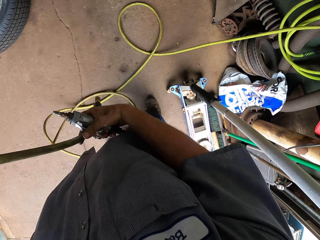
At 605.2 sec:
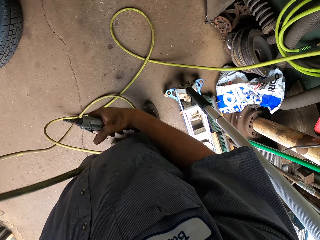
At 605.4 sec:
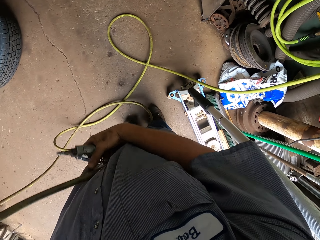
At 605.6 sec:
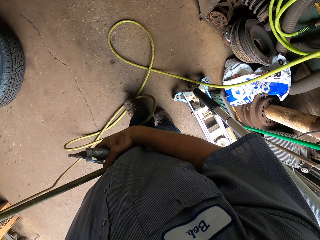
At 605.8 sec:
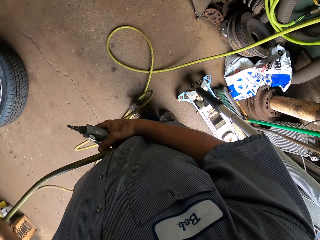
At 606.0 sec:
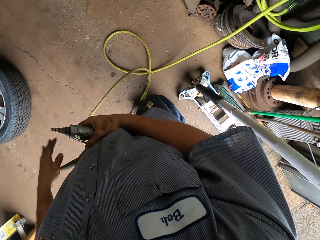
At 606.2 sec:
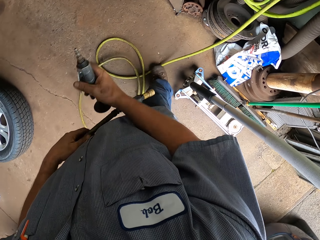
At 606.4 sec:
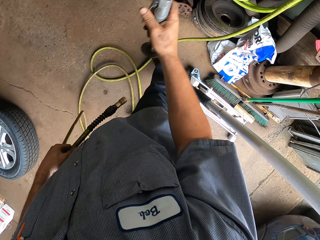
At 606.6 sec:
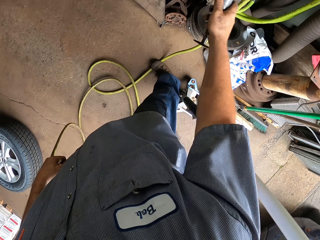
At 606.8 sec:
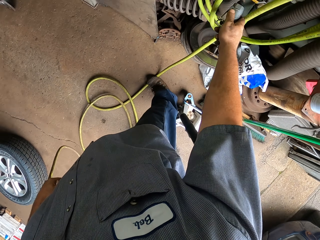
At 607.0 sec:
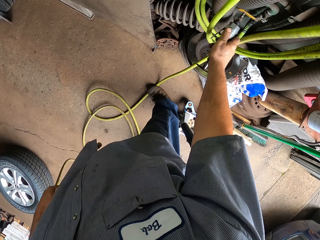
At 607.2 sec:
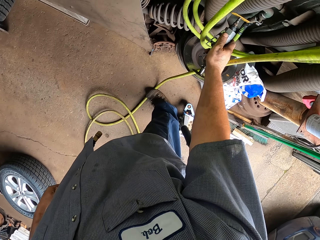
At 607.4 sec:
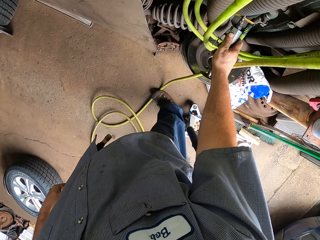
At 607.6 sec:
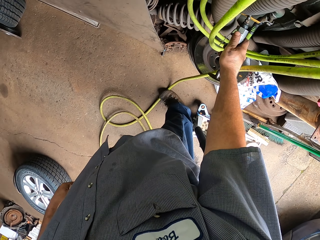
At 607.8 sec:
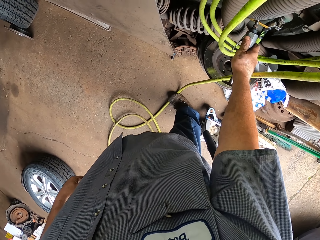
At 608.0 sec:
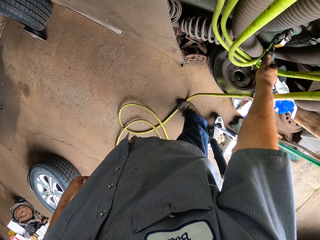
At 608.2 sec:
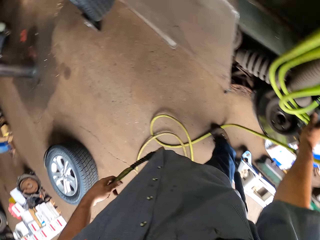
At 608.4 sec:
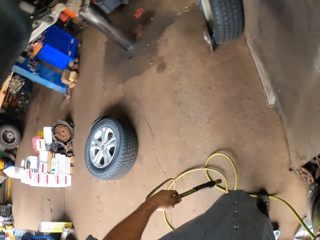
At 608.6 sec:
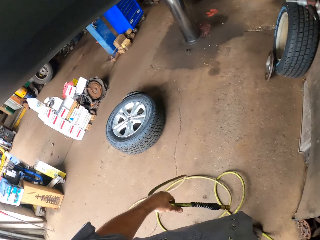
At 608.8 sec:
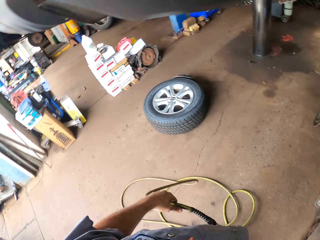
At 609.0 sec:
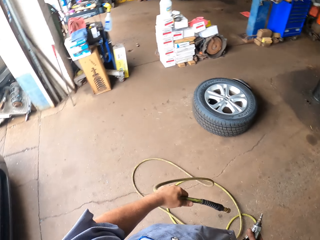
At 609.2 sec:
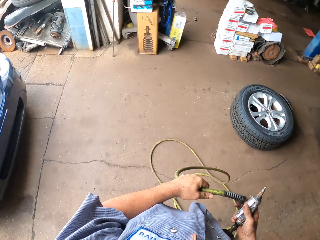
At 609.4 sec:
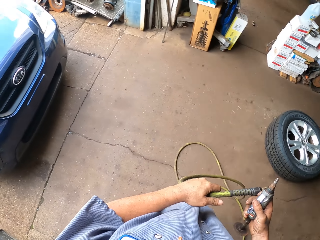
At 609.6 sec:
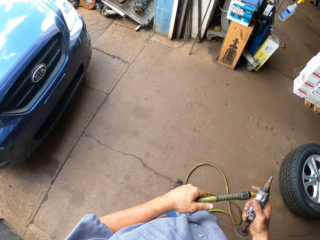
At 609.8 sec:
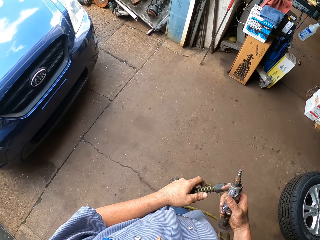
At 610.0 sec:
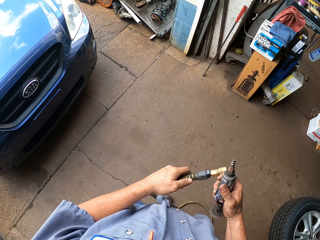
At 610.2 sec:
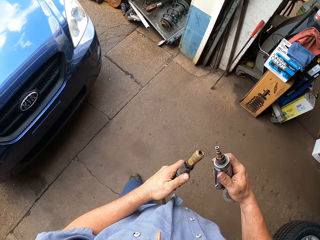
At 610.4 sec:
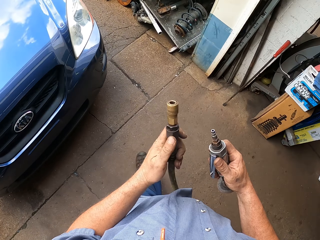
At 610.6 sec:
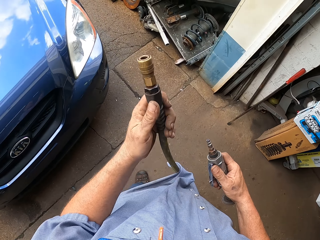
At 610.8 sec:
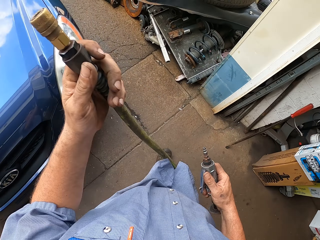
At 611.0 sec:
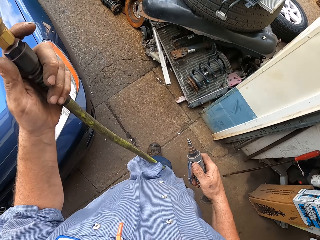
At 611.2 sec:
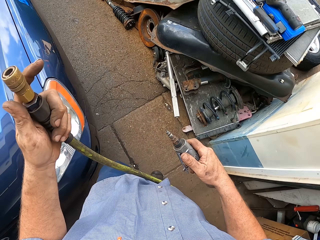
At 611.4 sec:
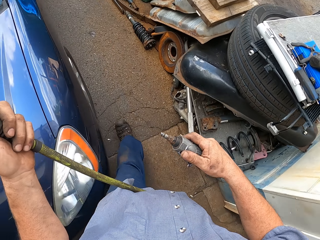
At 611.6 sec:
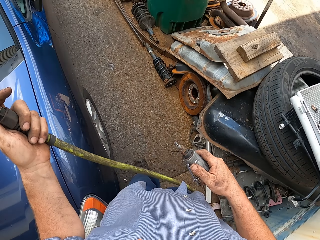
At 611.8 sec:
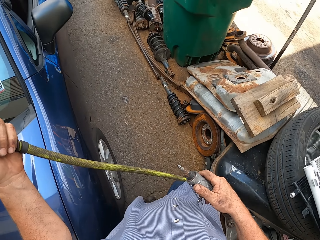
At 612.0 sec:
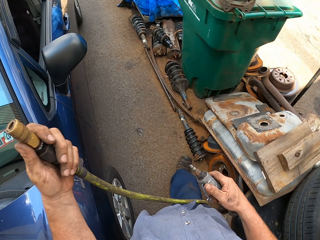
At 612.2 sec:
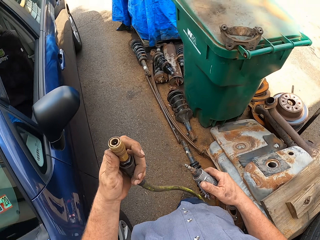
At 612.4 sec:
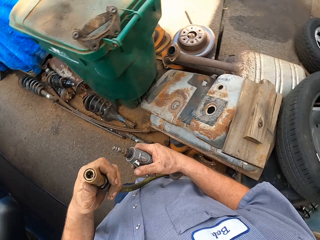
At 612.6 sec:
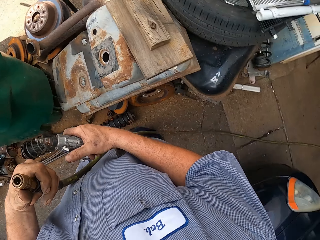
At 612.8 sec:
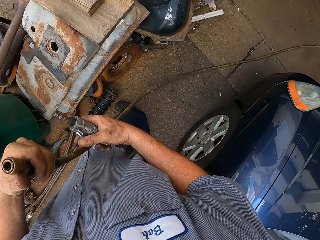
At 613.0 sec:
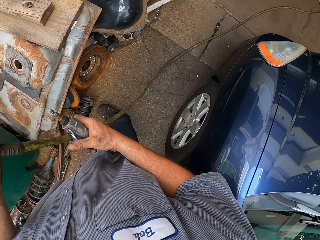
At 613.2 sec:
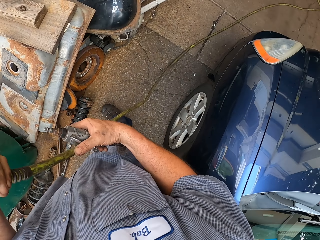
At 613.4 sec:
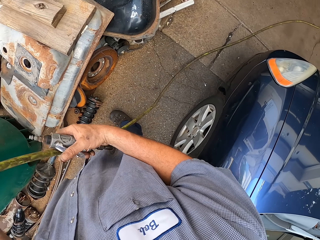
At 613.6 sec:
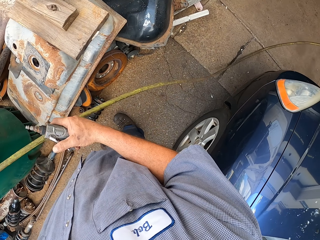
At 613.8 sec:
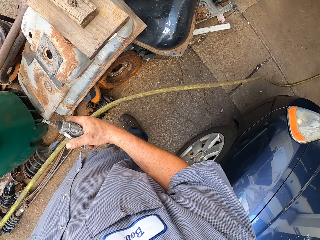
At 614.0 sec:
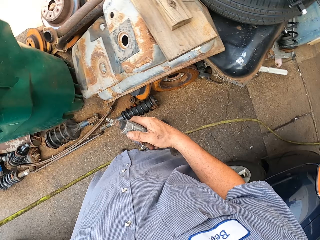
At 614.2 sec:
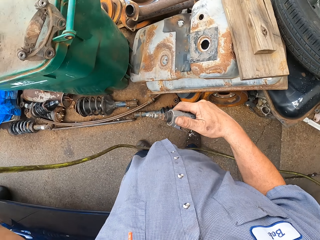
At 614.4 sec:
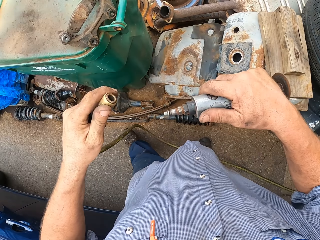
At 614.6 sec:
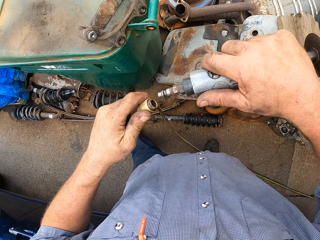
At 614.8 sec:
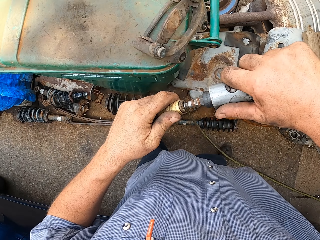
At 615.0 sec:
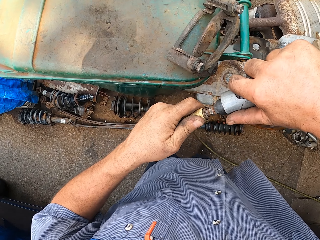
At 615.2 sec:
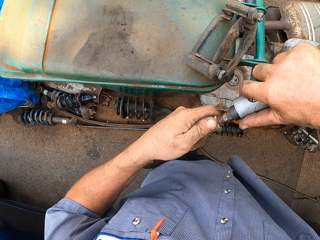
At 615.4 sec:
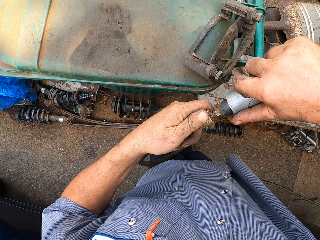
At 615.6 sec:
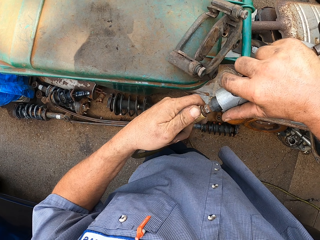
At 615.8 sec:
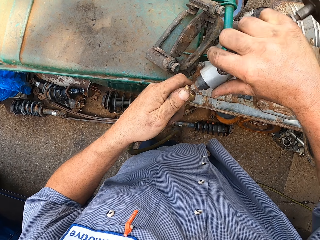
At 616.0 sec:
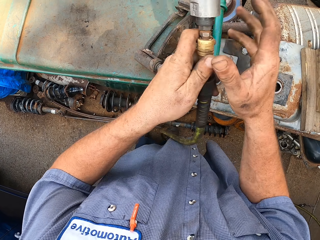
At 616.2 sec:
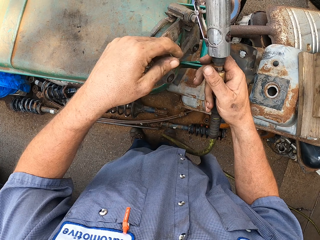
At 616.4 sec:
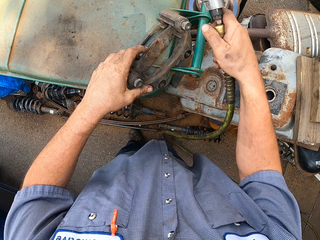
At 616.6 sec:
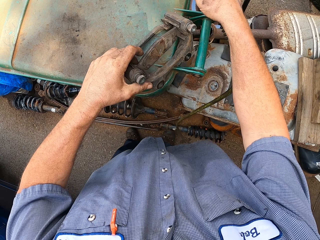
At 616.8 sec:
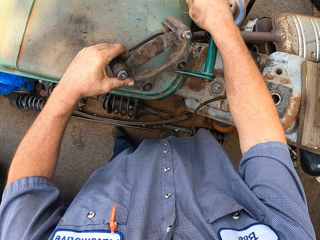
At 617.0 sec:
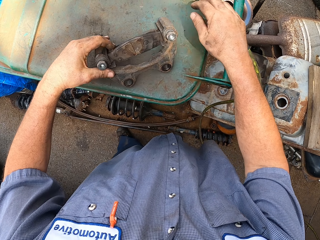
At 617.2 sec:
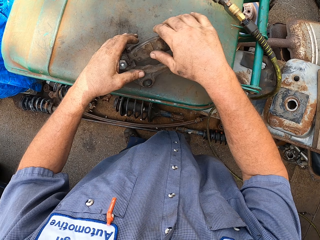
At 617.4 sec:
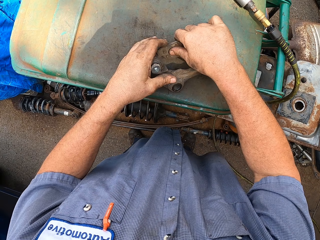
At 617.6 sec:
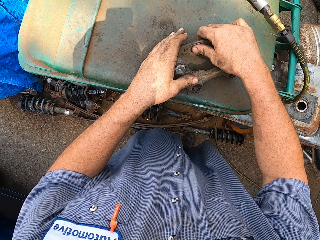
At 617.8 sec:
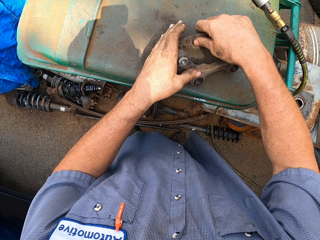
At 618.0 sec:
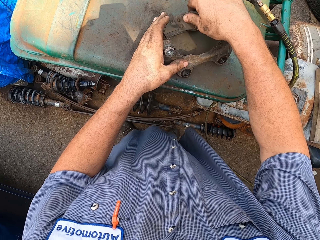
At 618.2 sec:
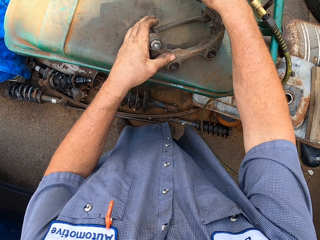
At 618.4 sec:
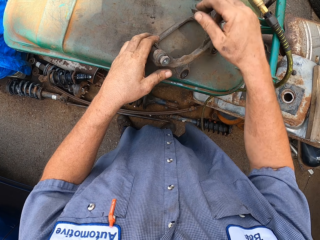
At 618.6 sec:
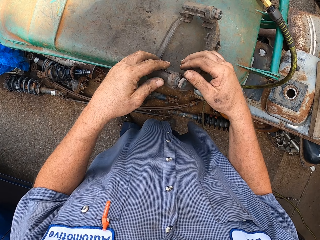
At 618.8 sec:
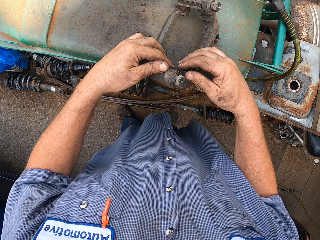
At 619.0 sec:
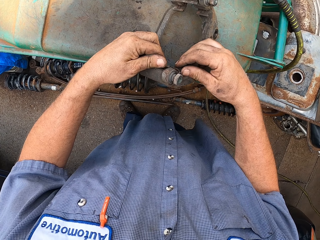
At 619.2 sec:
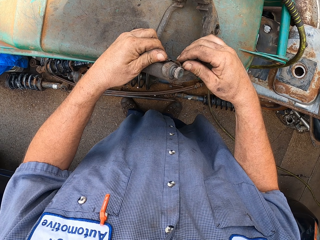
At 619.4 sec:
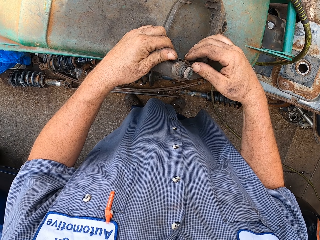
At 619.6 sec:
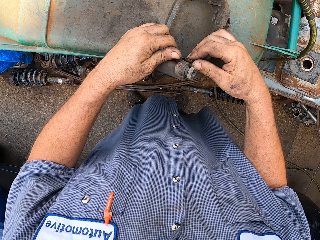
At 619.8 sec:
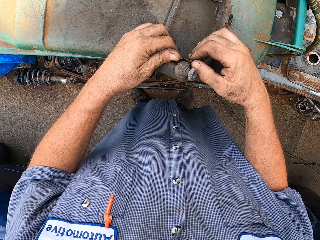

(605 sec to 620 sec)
The camera wearer presses the tool or Dremel. They look around. They walk around. They pull the tube. They walk around. They pull the tube. They attach the Dremel to the tube. They pull something. They examine something. They repair the brake caliper.

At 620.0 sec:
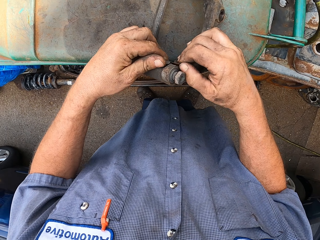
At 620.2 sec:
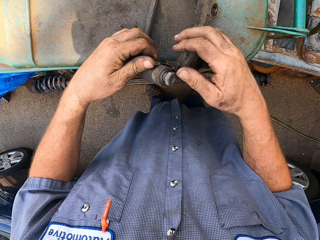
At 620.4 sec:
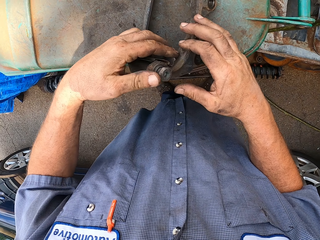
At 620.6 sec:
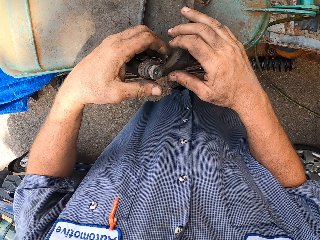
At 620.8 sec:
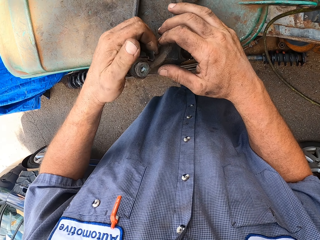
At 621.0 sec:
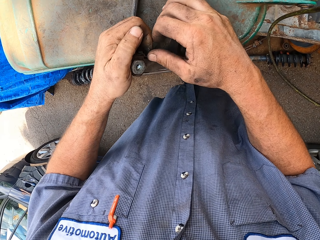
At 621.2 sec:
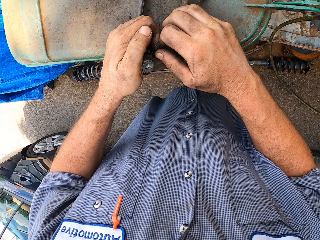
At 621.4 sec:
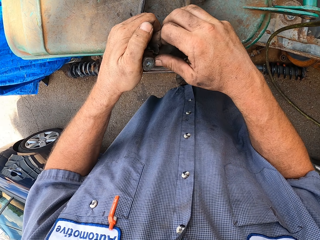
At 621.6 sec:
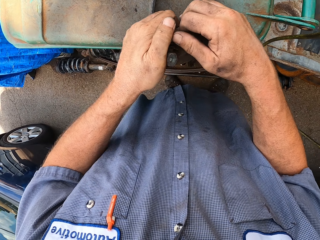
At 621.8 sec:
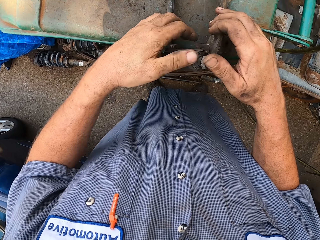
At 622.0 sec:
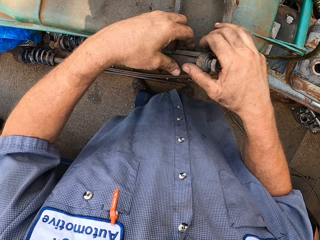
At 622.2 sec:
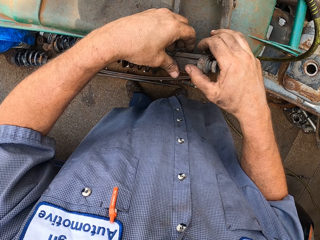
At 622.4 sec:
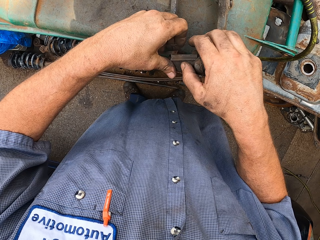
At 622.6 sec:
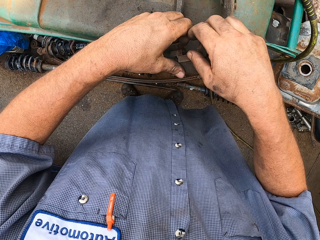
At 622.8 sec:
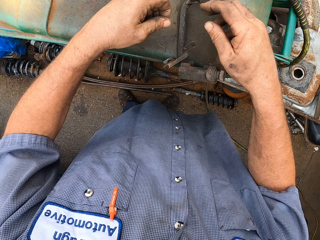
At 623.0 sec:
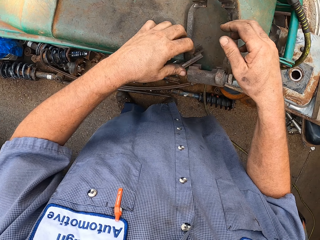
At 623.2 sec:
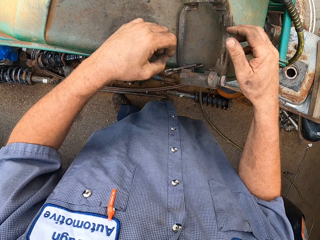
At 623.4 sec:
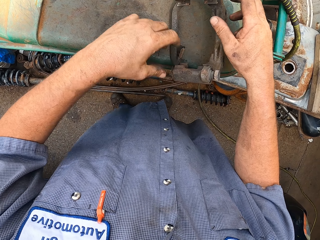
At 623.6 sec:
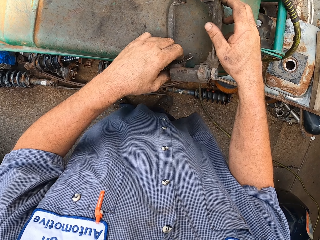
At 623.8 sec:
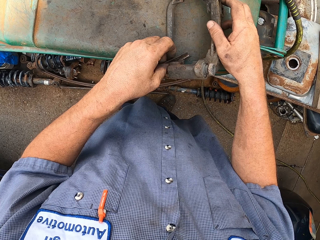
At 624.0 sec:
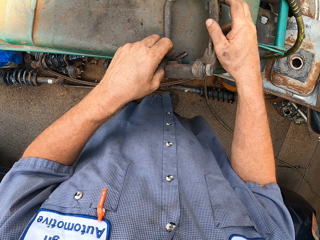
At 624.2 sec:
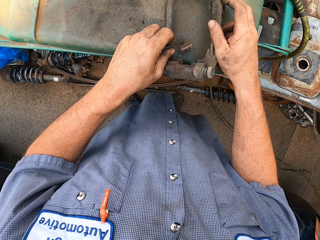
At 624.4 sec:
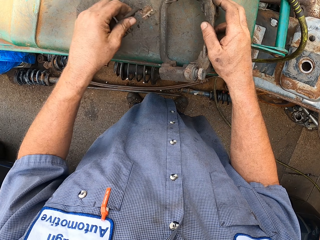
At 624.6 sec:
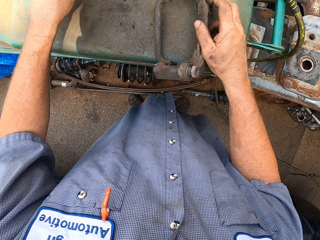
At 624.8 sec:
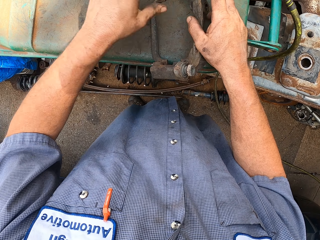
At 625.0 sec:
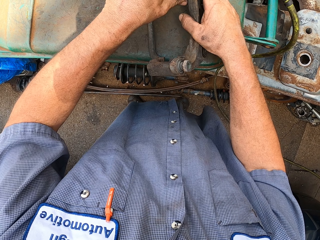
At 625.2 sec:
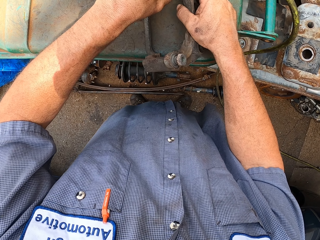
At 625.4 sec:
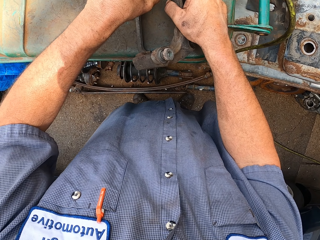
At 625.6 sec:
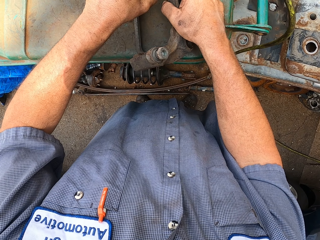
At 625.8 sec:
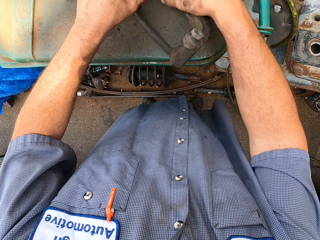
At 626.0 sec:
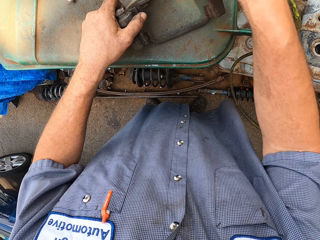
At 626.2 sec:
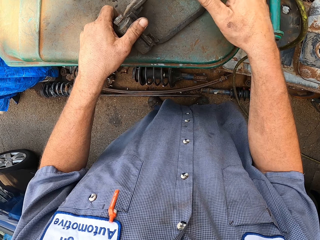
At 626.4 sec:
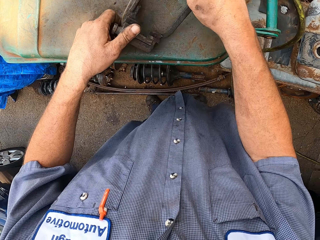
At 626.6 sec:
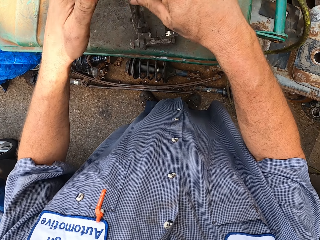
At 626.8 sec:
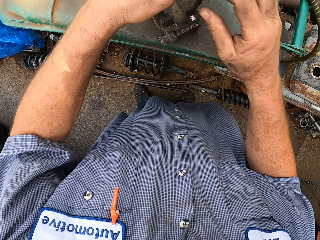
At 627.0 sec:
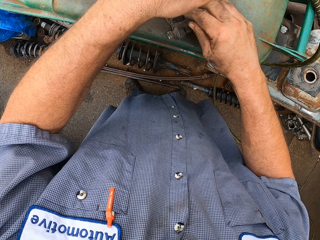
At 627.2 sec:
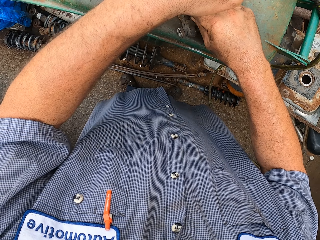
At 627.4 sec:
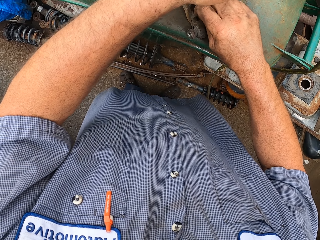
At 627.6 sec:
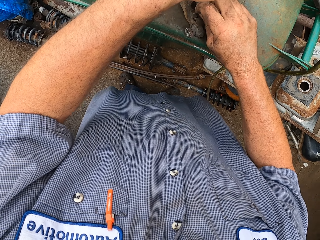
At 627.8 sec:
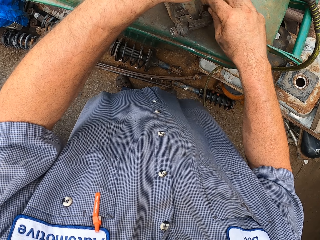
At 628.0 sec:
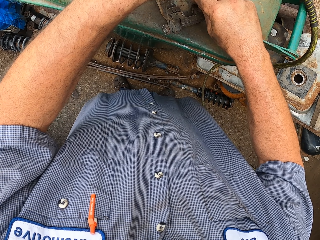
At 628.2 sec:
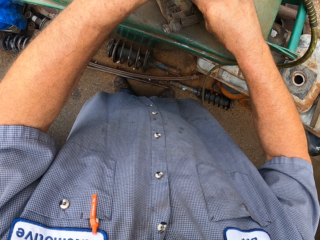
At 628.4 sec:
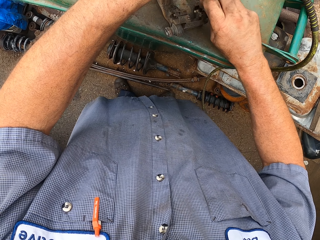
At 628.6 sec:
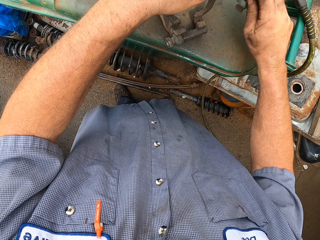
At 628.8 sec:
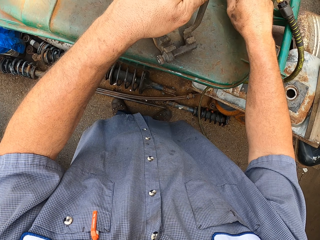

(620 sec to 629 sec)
The camera wearer touches something. They examine something. They move something. They examine something.
